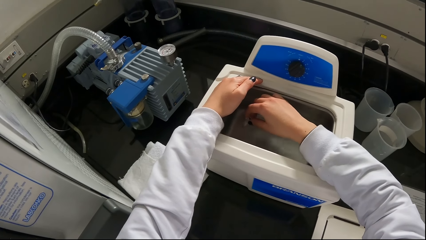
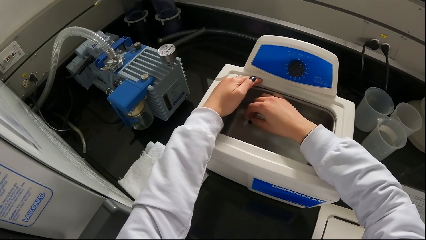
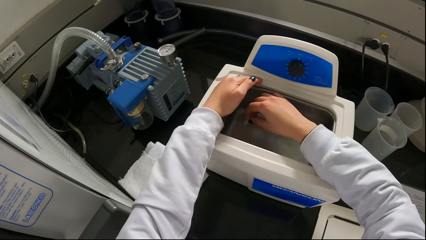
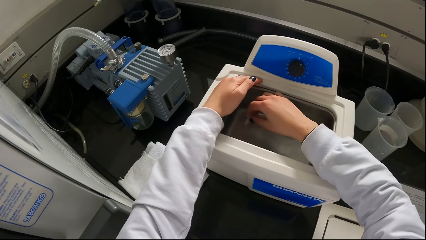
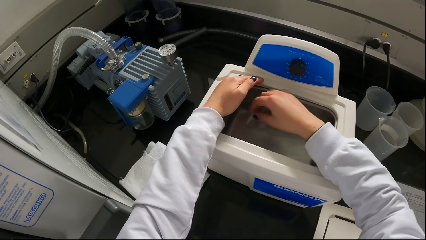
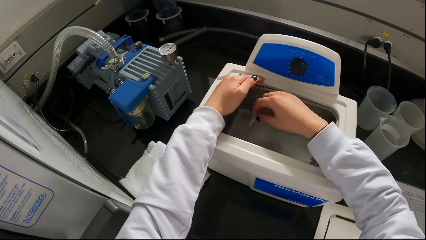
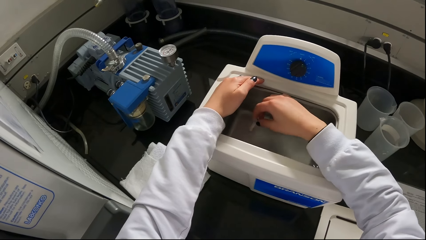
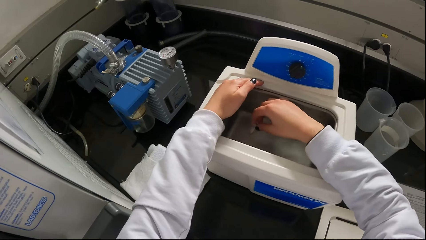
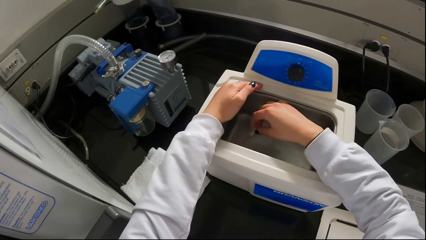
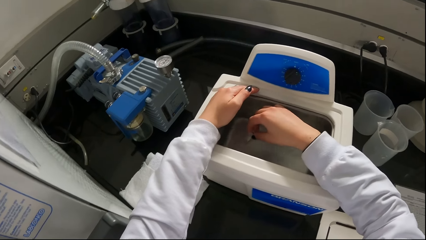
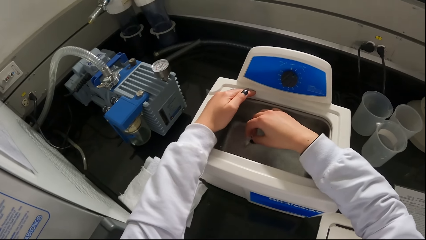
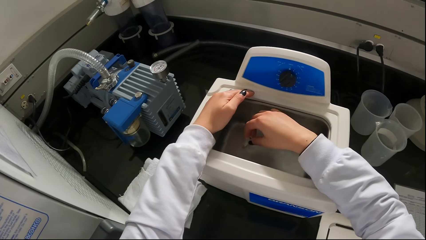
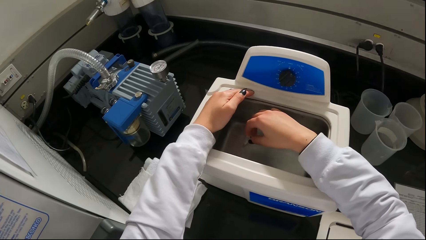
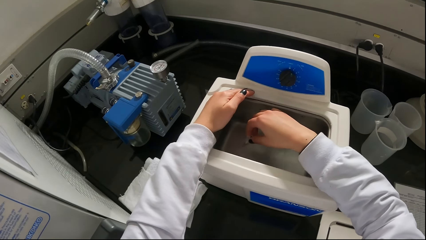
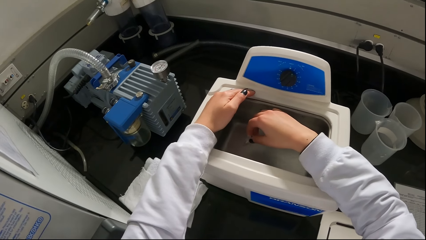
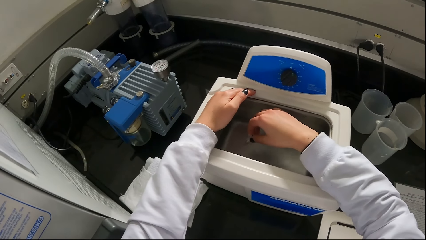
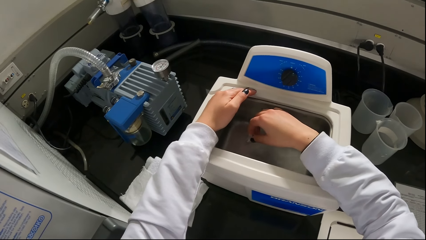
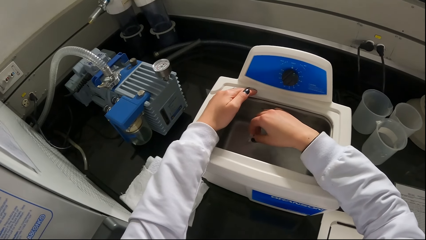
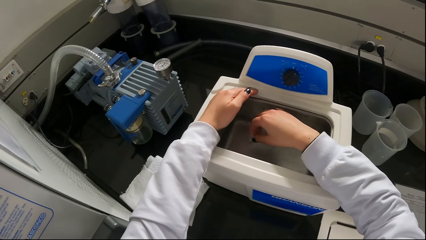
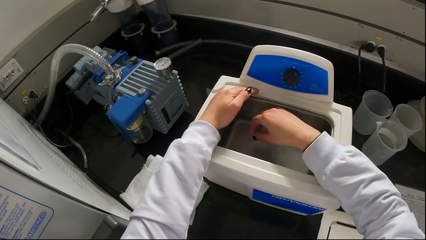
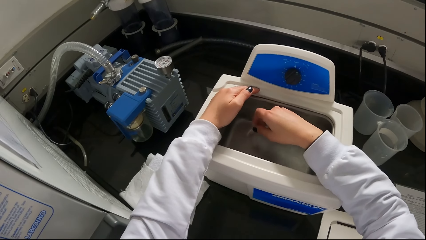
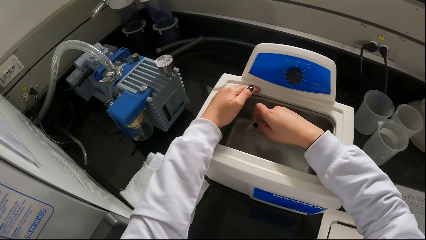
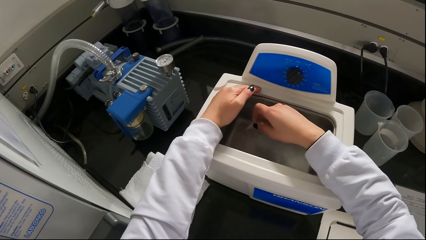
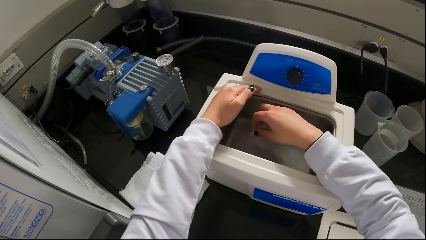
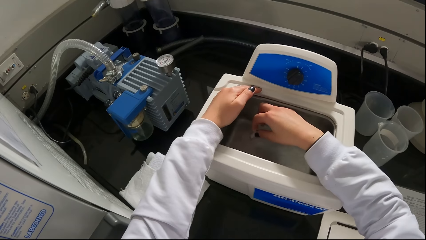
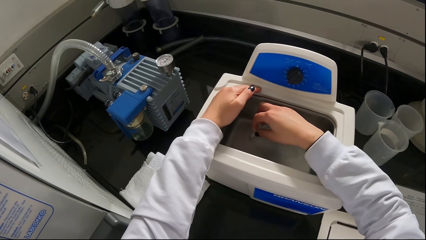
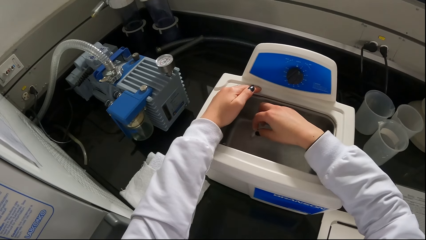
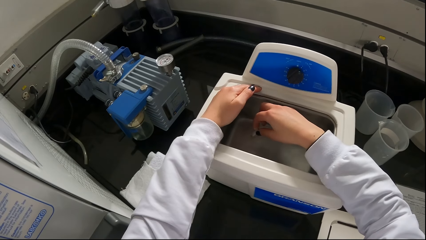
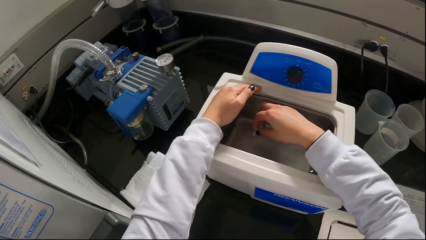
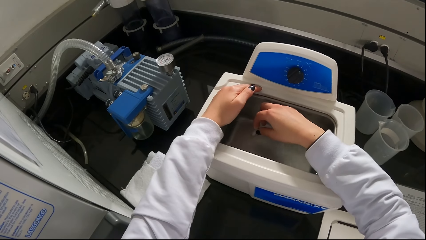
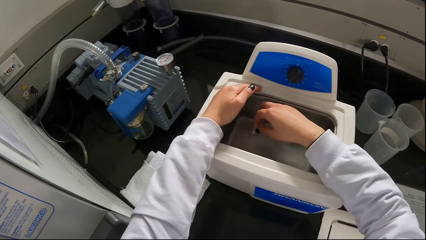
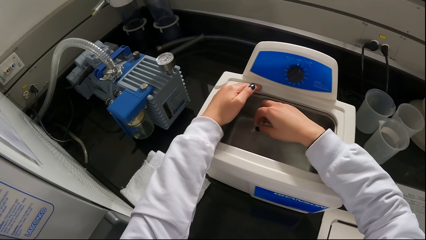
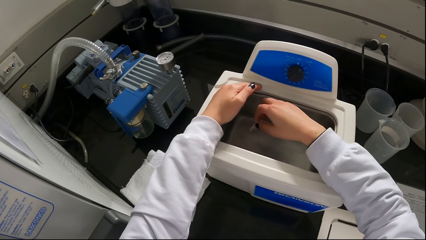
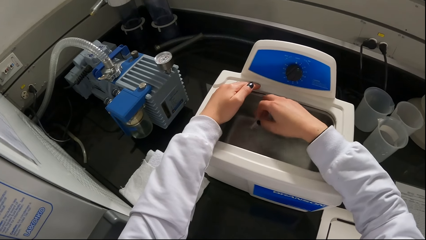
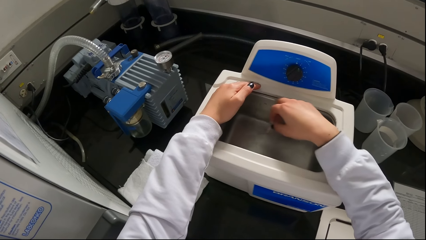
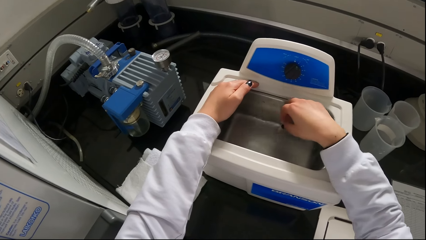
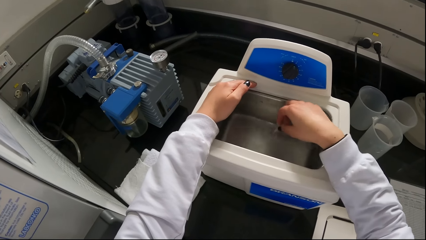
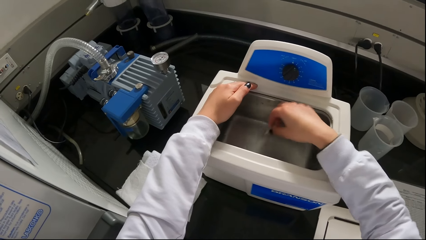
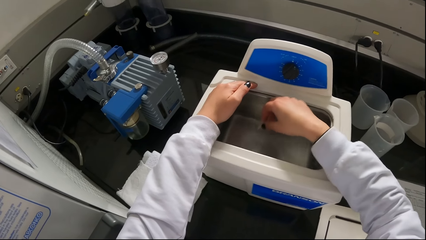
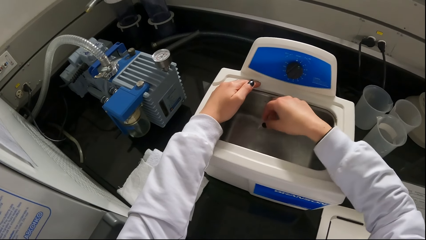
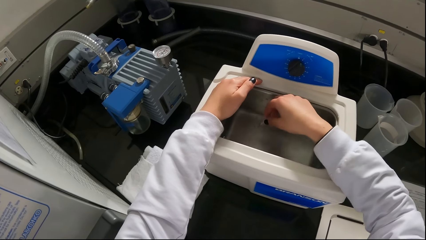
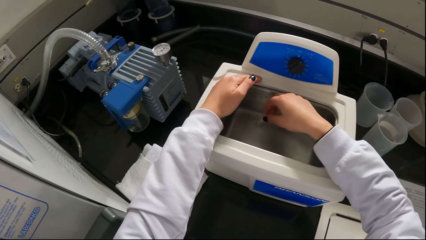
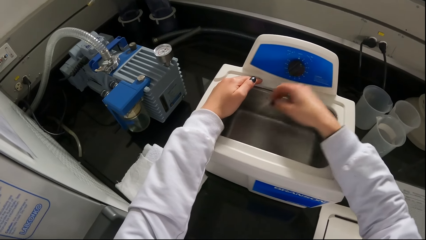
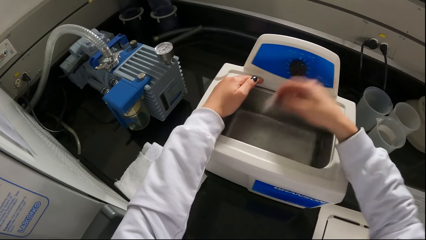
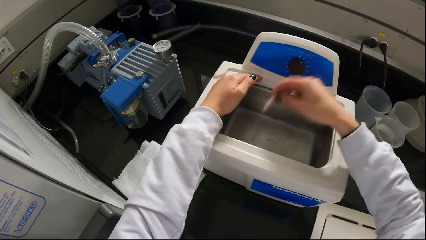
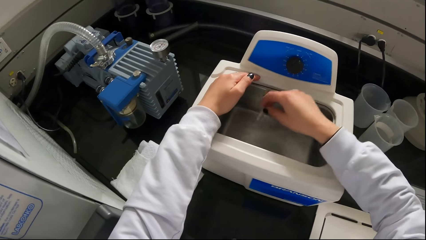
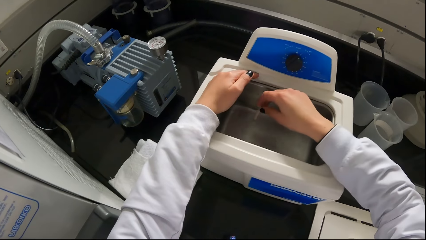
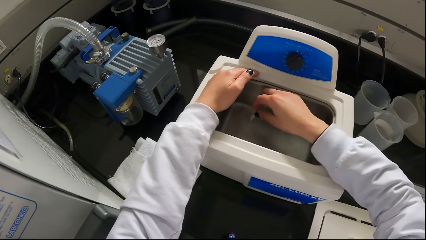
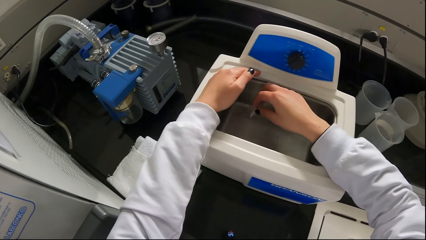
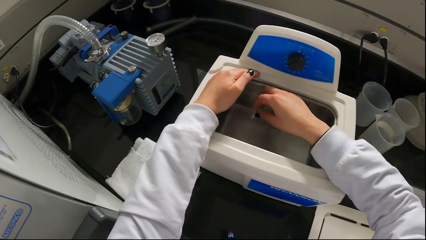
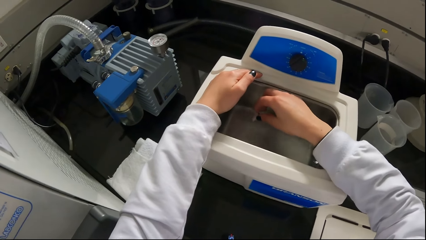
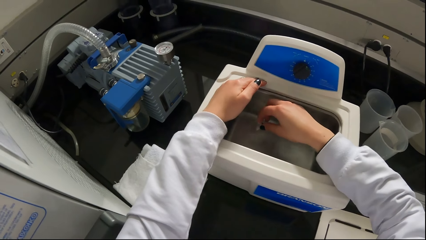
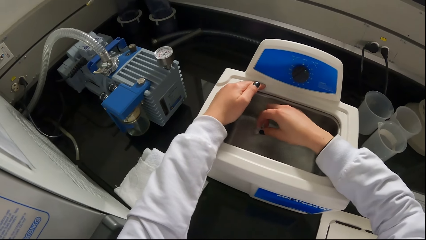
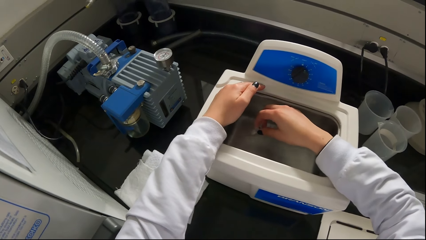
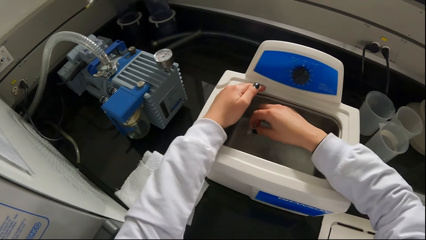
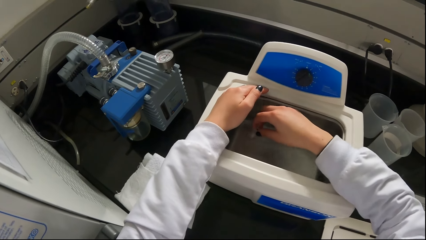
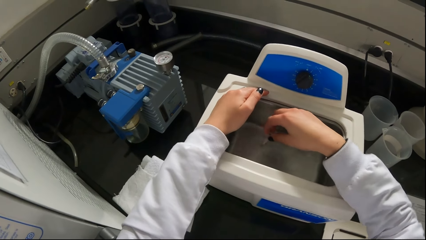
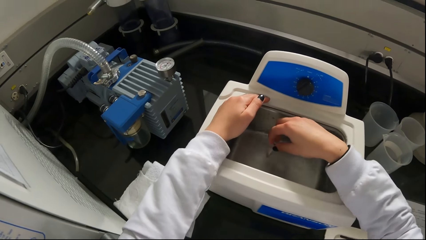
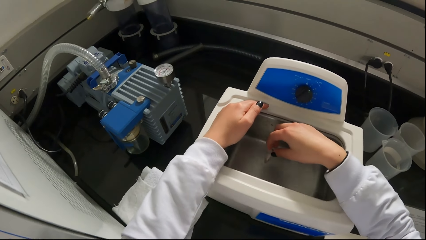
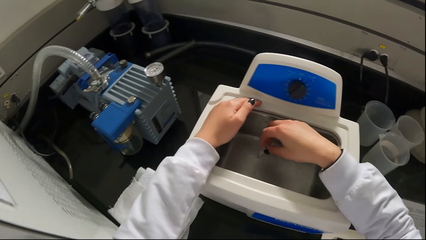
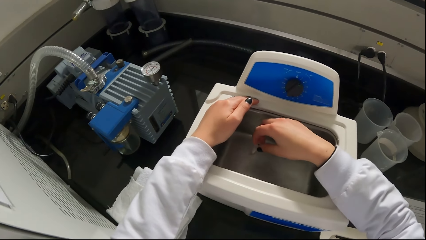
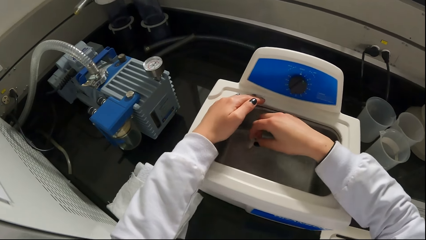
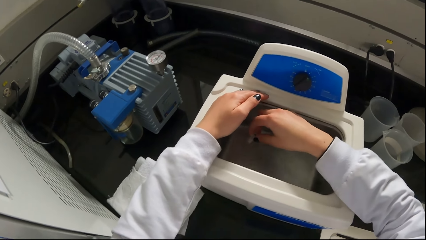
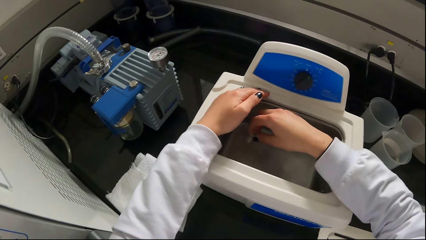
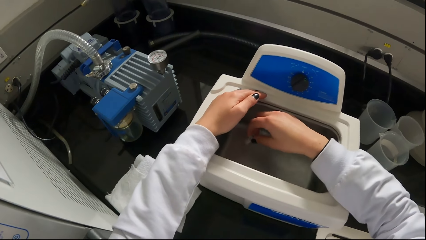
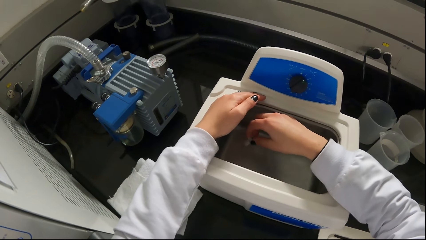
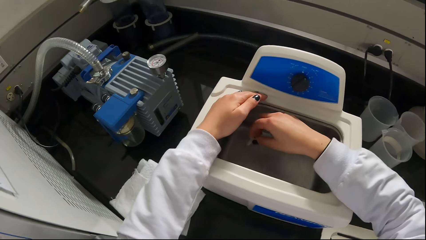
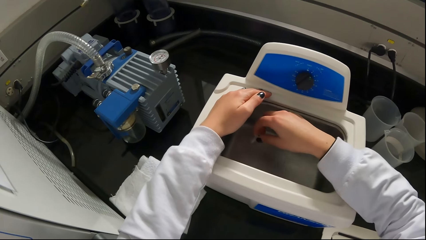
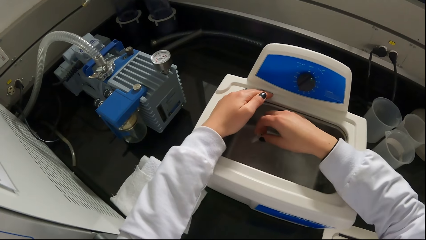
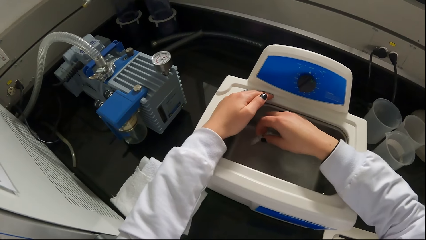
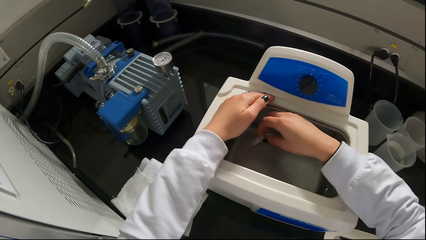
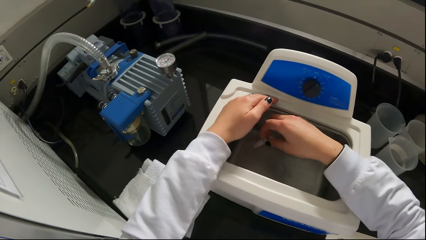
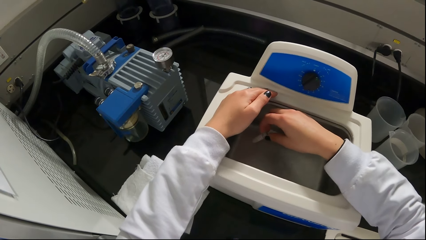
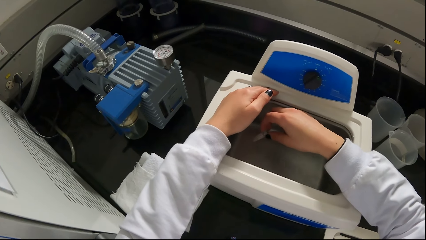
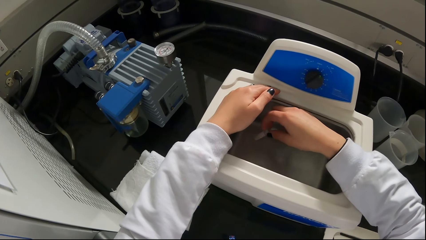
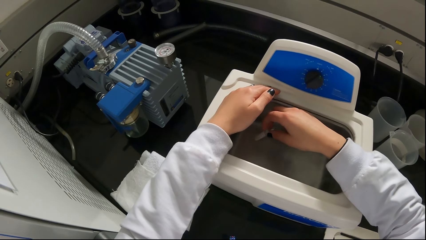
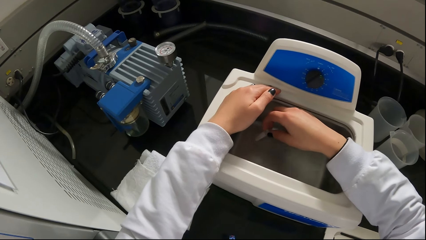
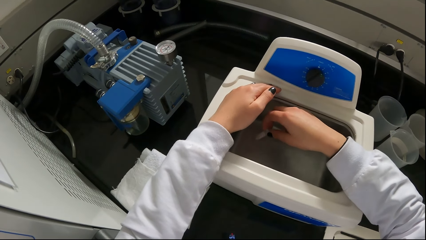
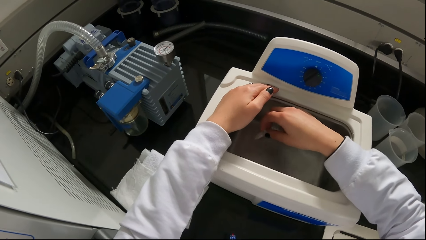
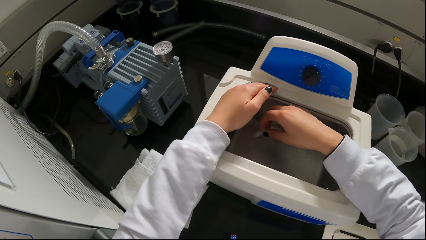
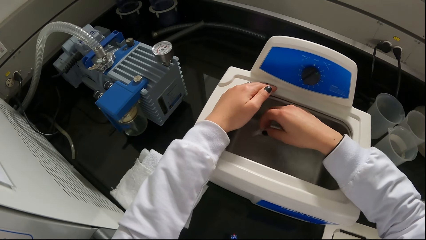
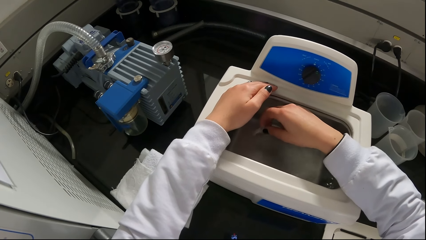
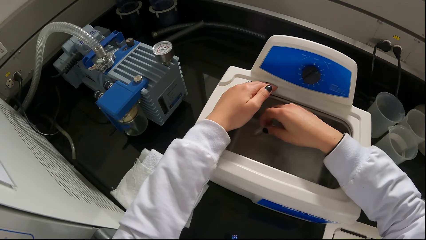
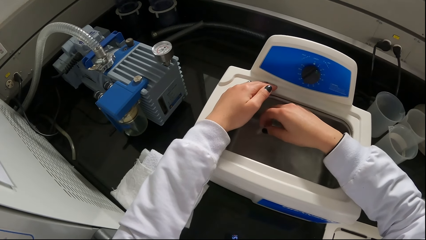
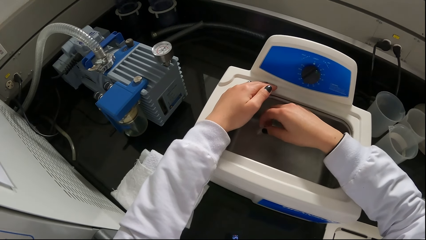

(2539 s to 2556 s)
The camera wearer shakes the ceramic beaker in his right hand. He moves an object inside the water. He dips the ceramic beaker in the fluid in the ultrasonic cleaner with his right hand.
